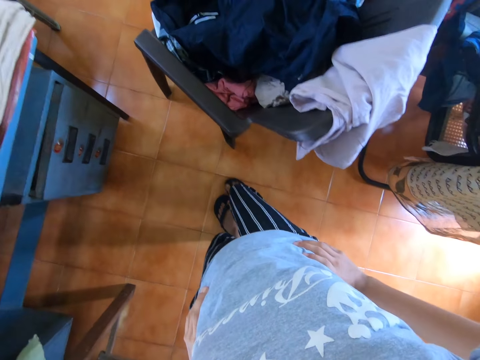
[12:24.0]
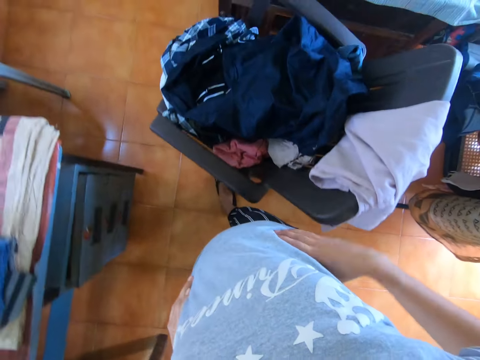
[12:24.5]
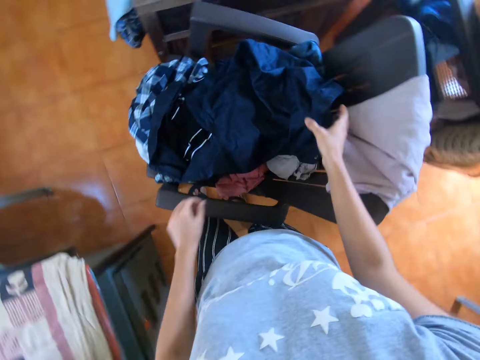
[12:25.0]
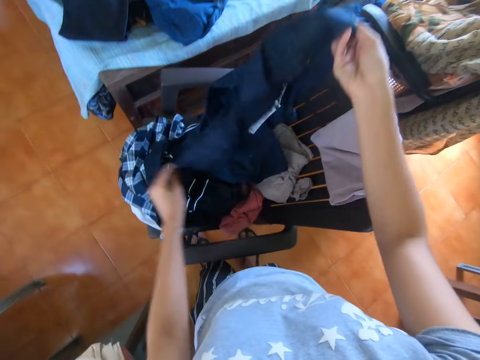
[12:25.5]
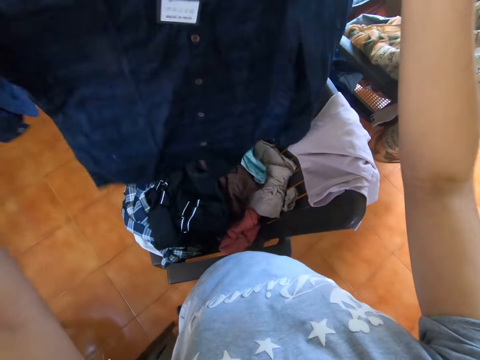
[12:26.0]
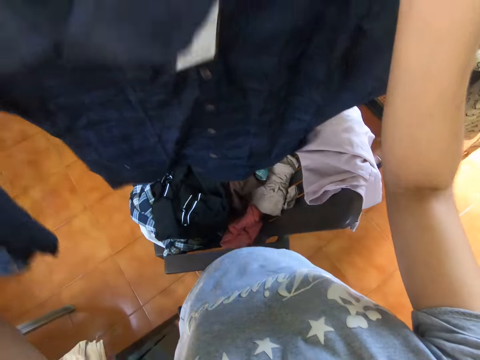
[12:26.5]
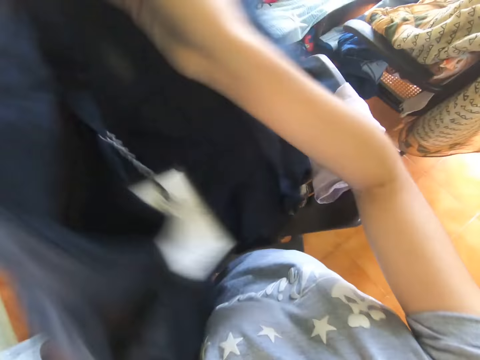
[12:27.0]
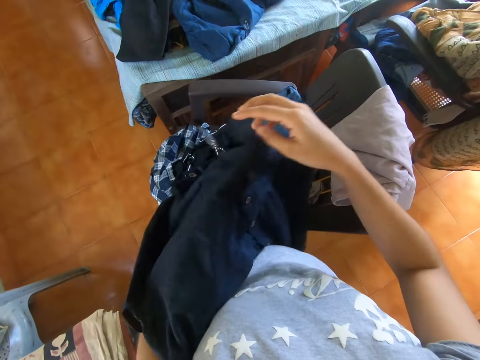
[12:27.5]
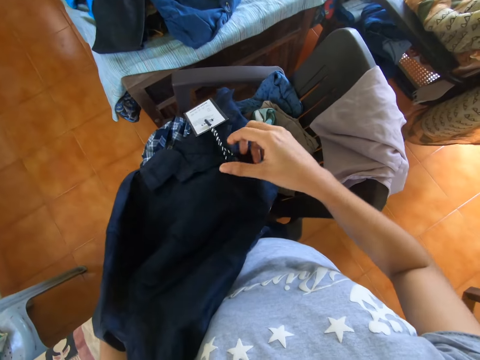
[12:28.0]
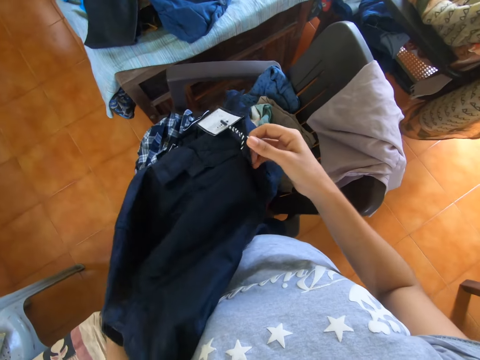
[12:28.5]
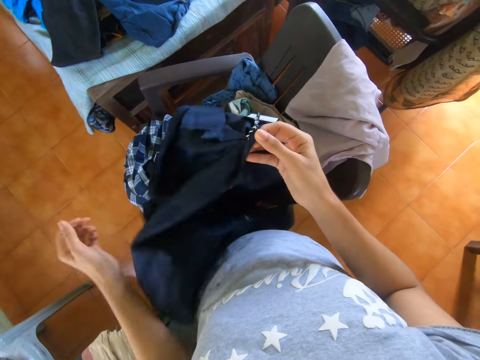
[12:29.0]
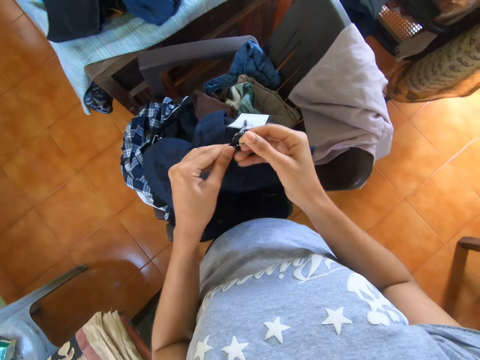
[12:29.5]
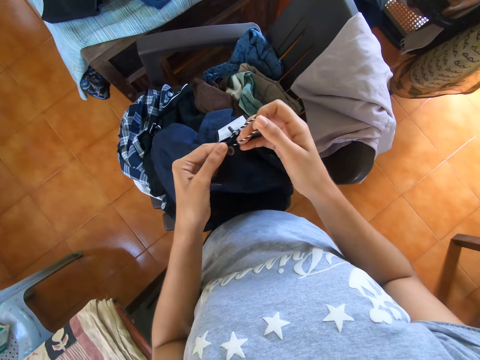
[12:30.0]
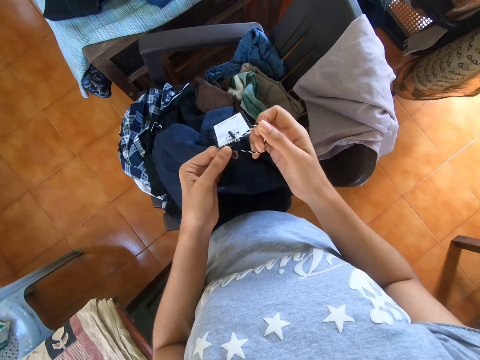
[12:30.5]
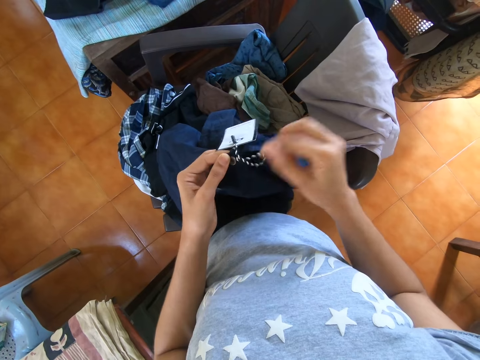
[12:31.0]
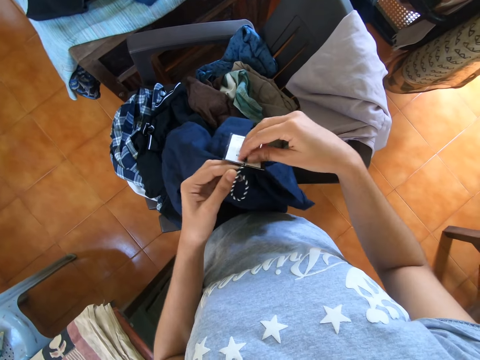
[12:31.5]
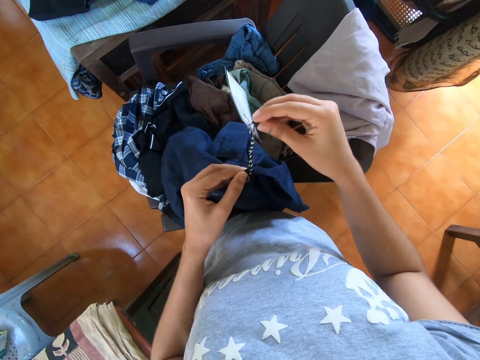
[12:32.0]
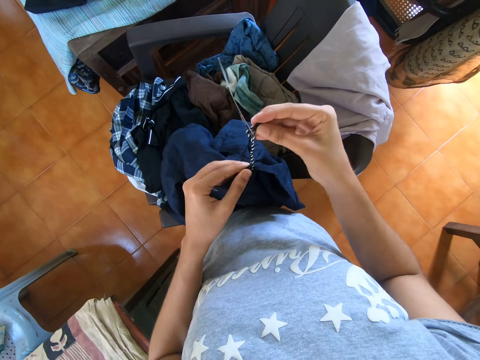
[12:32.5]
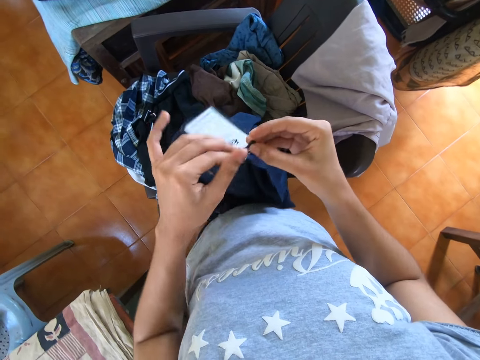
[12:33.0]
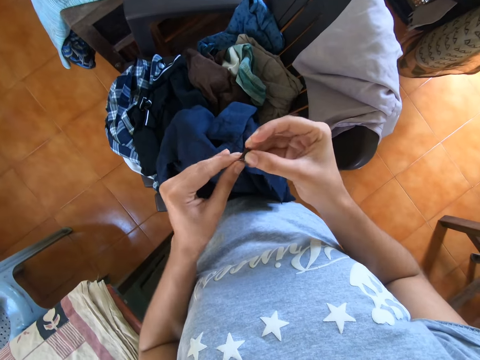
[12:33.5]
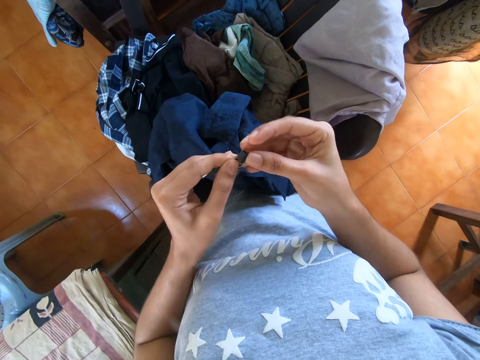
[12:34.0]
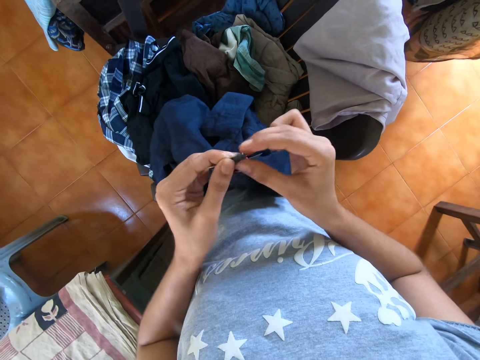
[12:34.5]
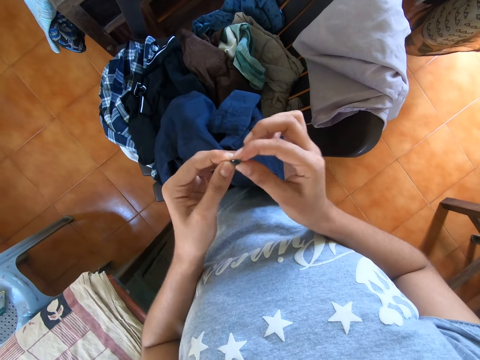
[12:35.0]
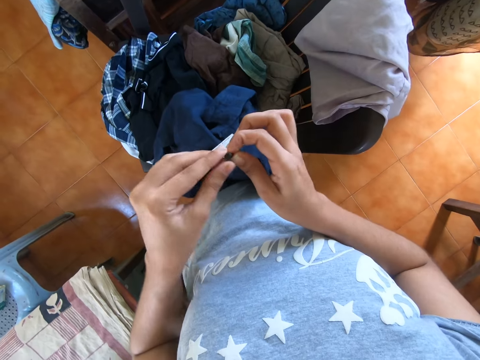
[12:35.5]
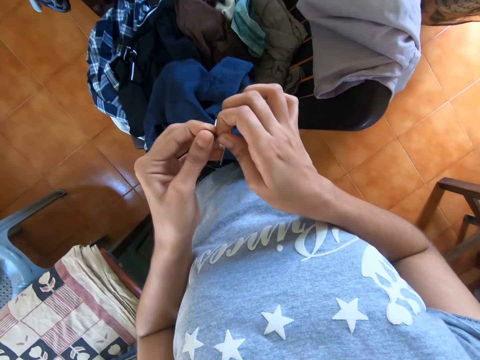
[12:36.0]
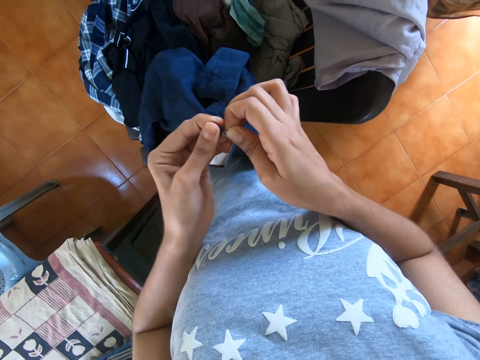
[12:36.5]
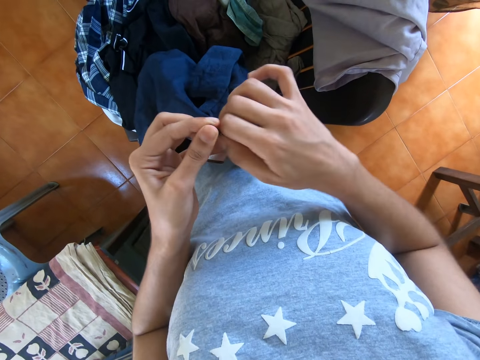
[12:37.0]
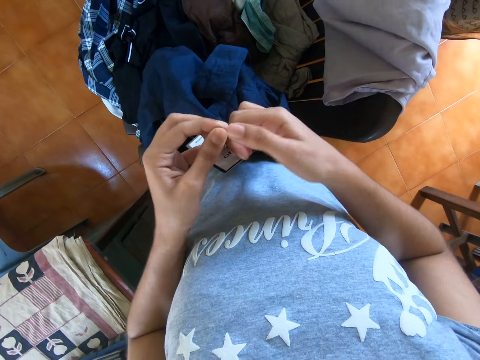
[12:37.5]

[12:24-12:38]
The camera wearer walks towards the chair. They pick up a shirt on the chair. They touch a swing tag on the shirt. They hold the shirt tag. They remove the shirt tag. They remove the swing tag on the tag.

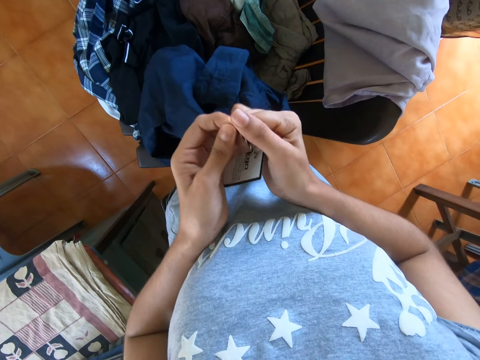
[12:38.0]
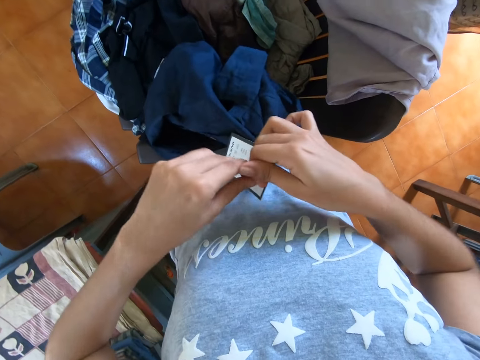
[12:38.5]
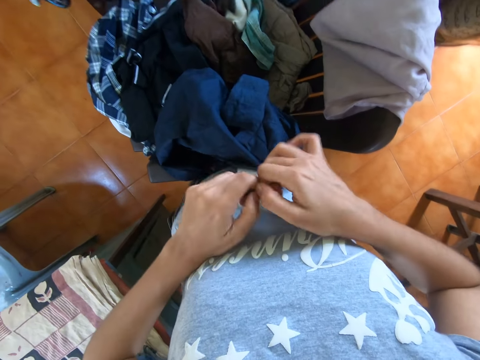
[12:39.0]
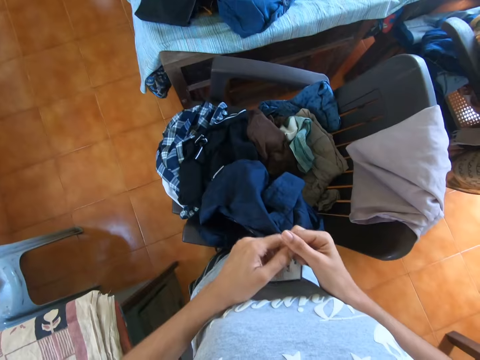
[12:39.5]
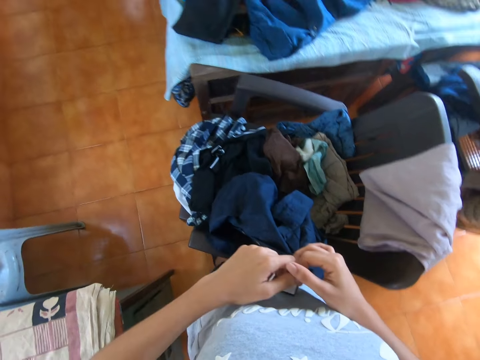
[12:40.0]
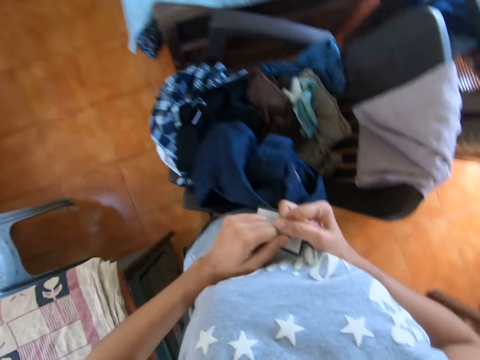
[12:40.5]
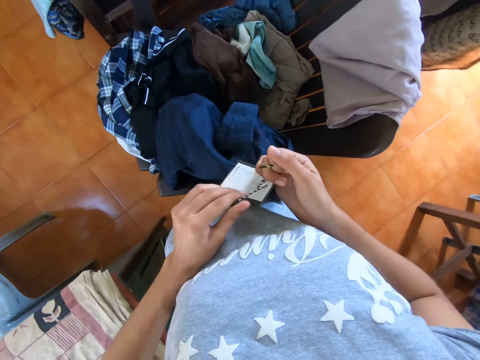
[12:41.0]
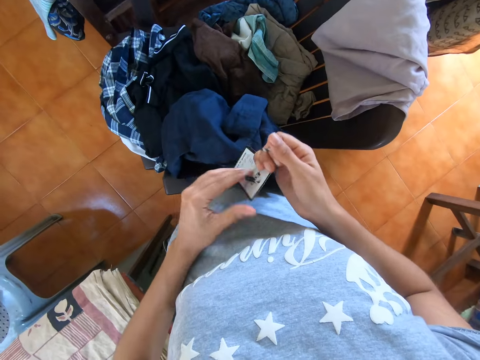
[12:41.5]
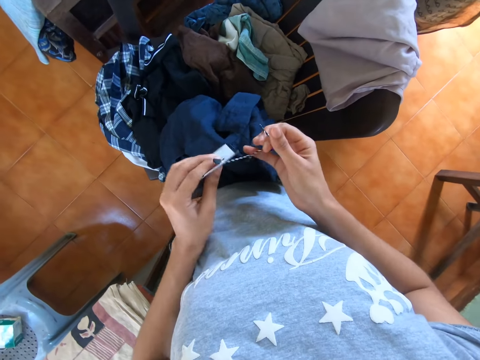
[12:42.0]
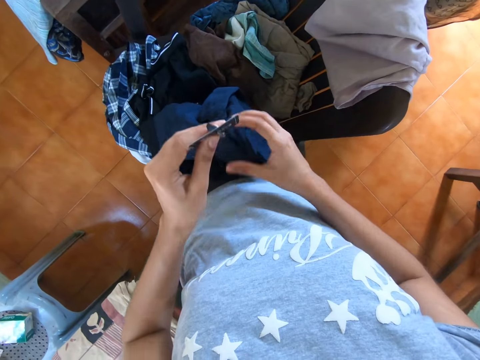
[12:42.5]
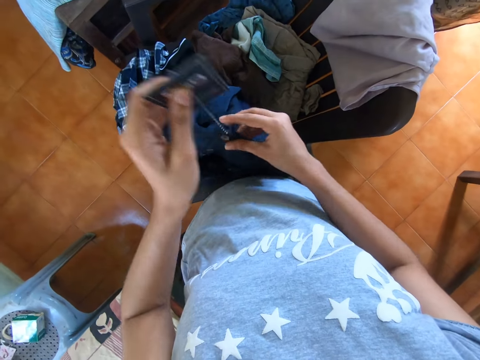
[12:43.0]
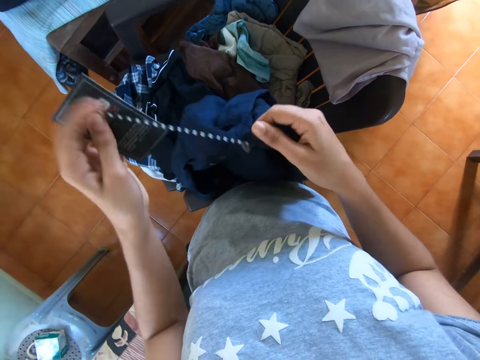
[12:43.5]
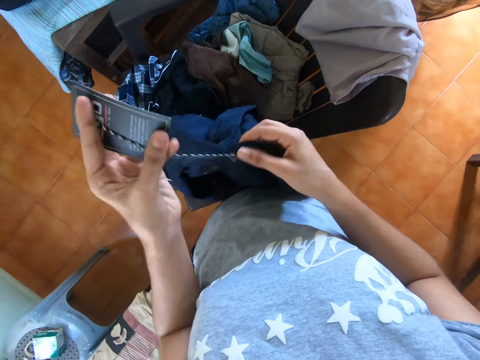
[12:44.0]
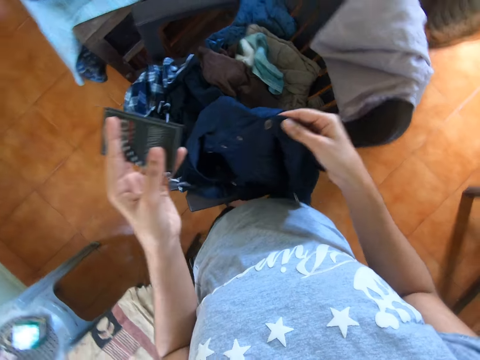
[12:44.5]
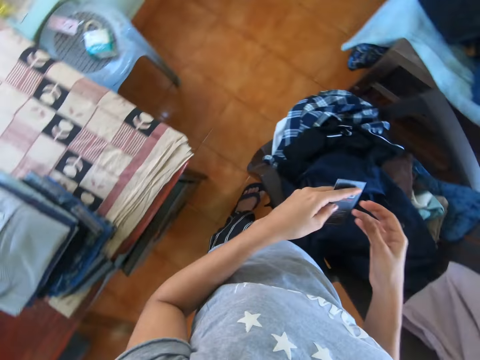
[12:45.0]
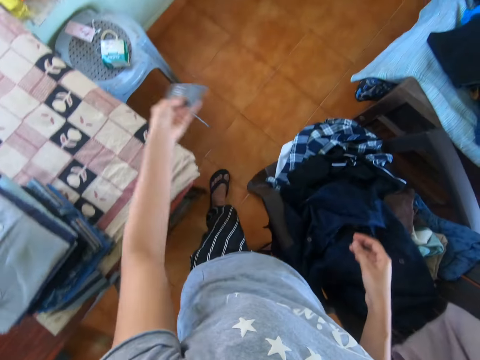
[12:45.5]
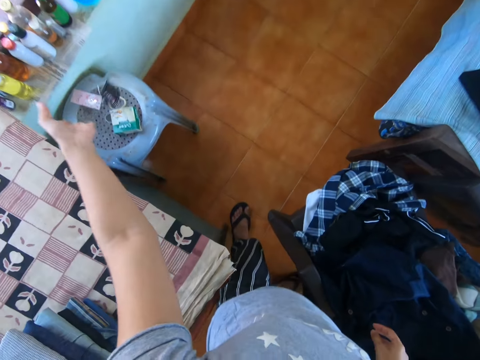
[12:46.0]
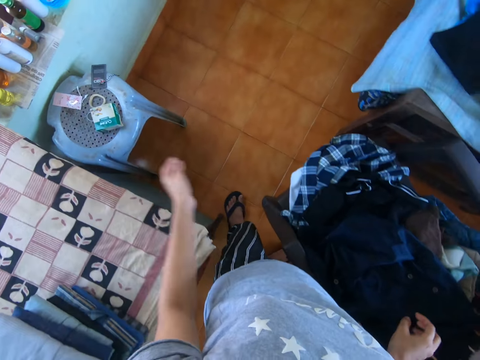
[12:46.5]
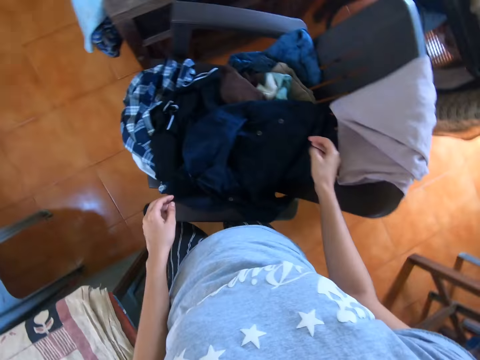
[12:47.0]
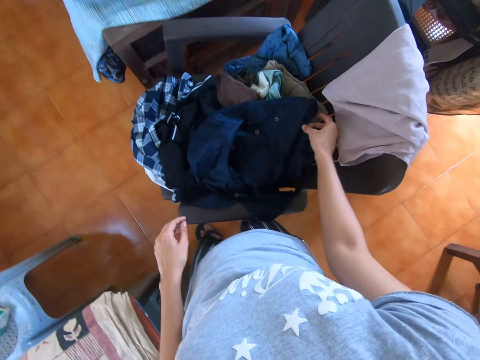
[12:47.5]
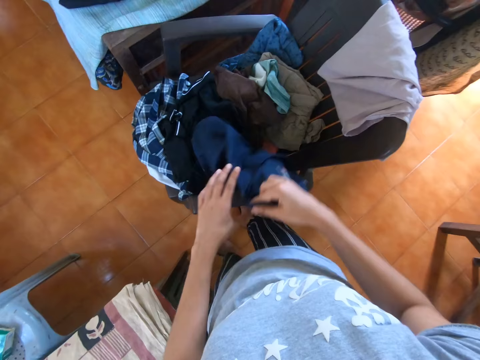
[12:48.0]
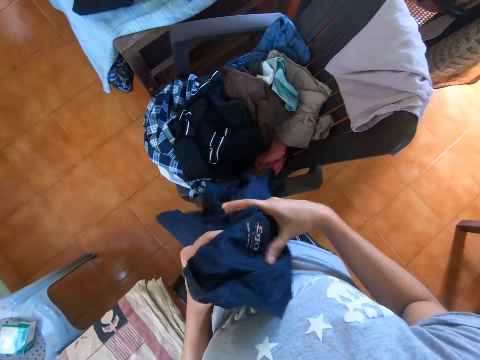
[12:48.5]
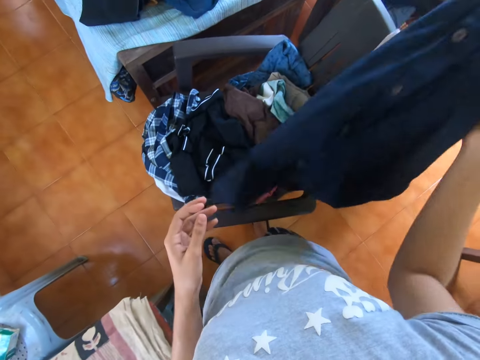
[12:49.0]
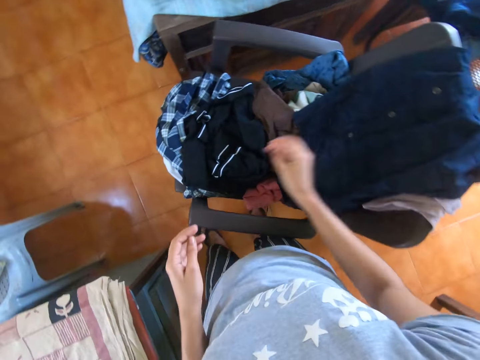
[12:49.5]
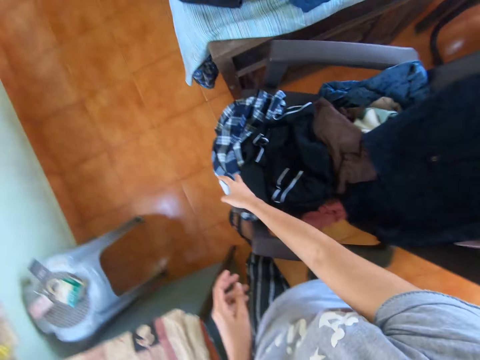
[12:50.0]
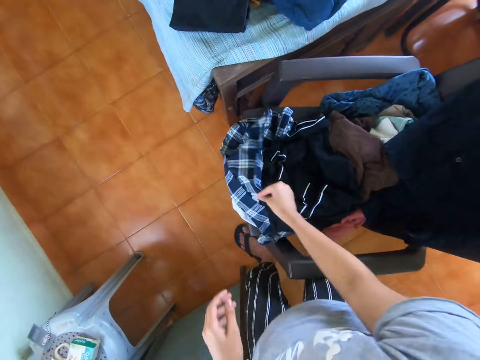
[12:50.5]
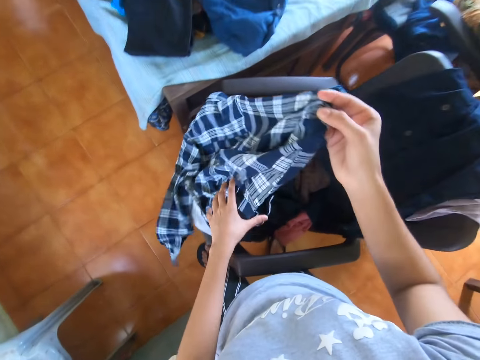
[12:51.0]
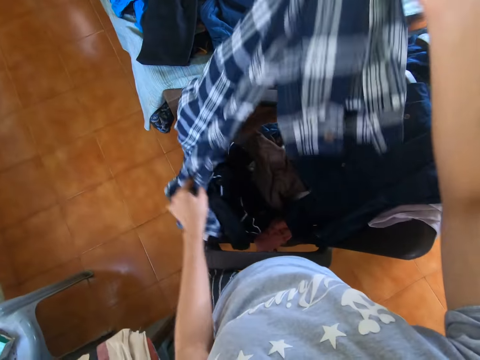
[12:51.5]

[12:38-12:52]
The camera wearer cuts a swing tag on the shirt. They remove the swing tag on the tag. They drop the shirt. They put the swing tag on a stool. They pick up the shirt on the chair. They put the shirt on the chair. They pick up the shirt on the chair.
